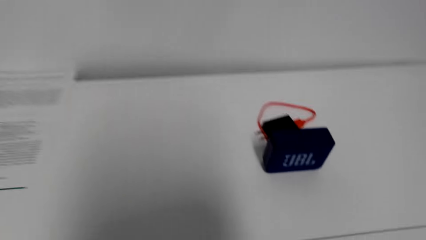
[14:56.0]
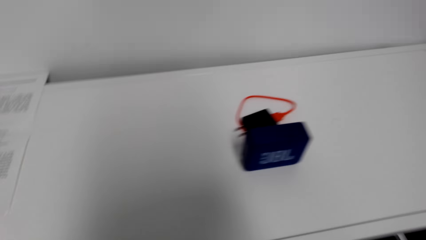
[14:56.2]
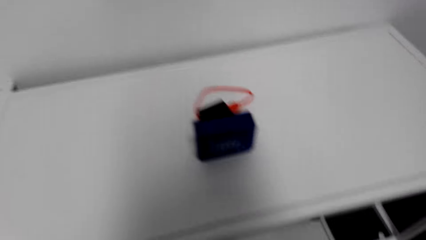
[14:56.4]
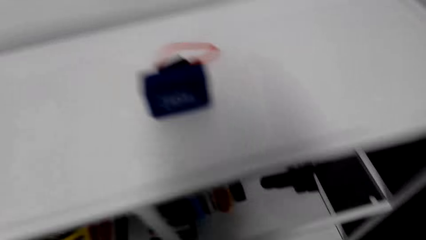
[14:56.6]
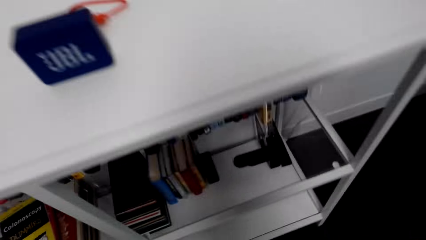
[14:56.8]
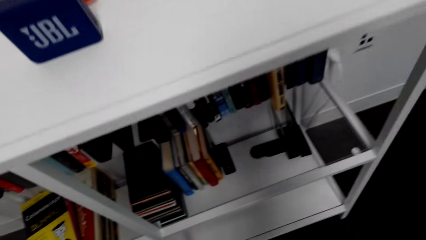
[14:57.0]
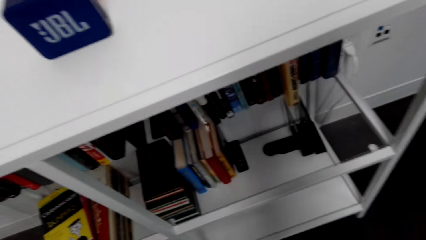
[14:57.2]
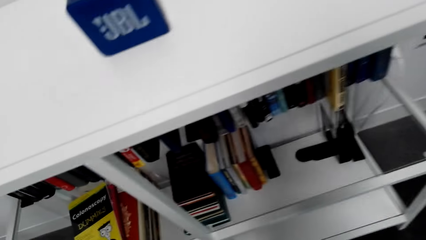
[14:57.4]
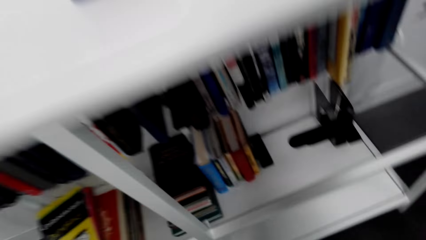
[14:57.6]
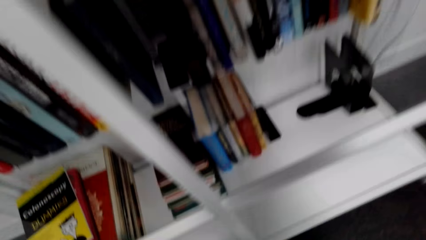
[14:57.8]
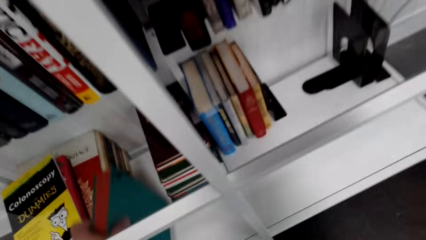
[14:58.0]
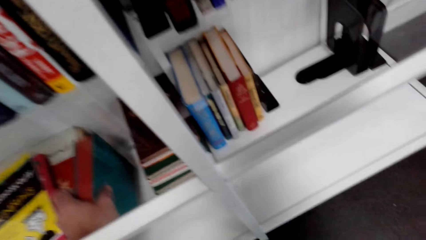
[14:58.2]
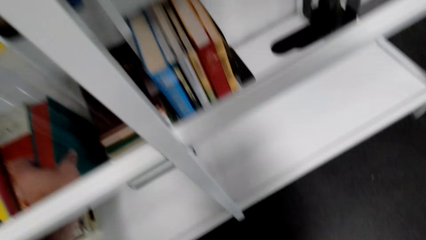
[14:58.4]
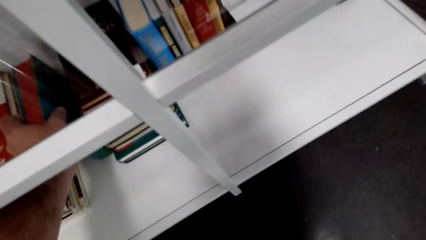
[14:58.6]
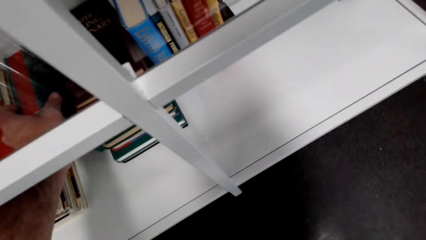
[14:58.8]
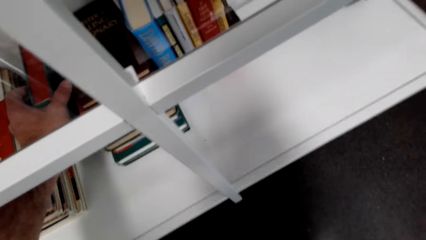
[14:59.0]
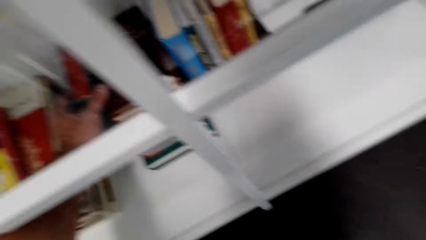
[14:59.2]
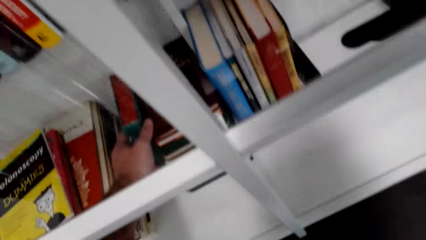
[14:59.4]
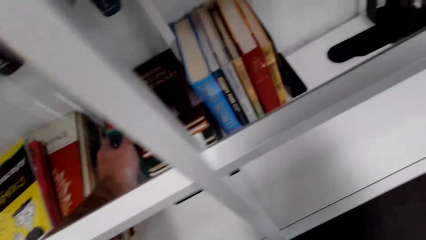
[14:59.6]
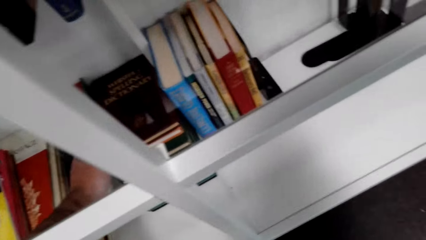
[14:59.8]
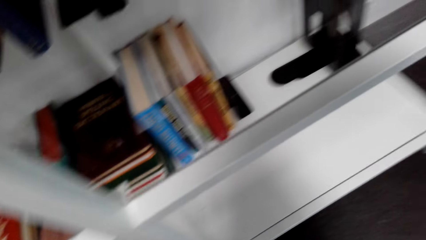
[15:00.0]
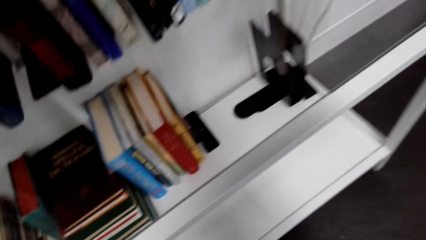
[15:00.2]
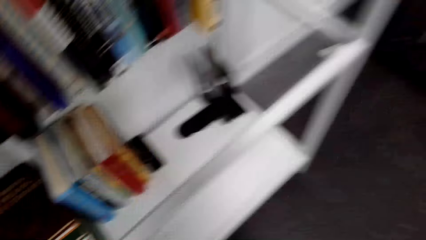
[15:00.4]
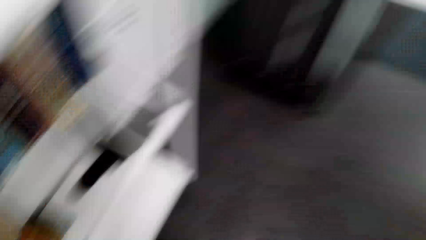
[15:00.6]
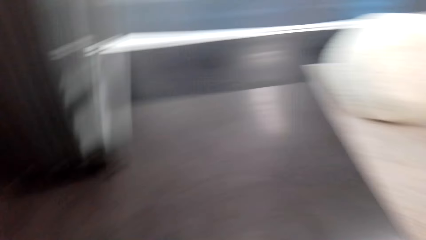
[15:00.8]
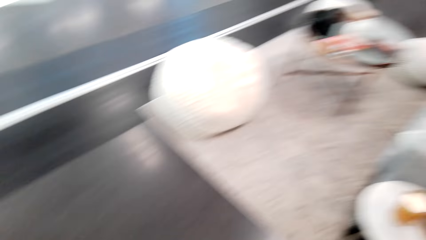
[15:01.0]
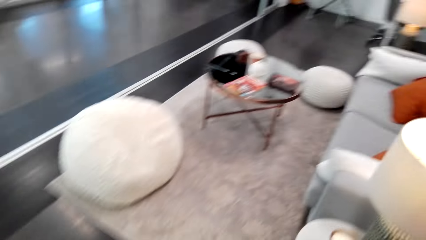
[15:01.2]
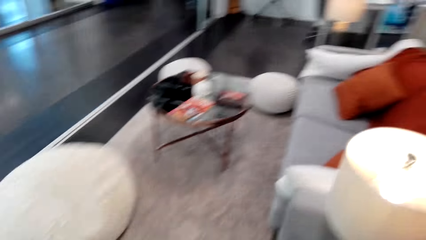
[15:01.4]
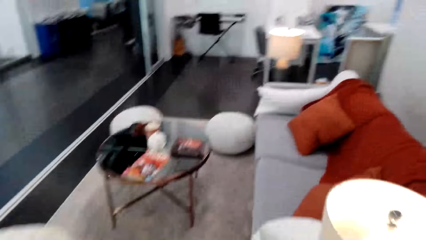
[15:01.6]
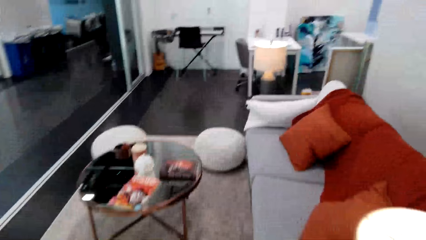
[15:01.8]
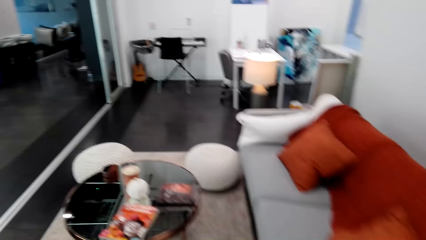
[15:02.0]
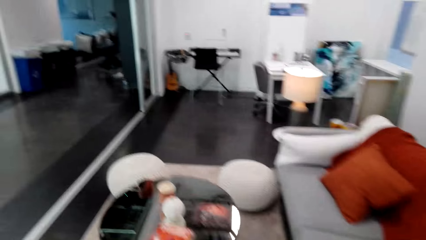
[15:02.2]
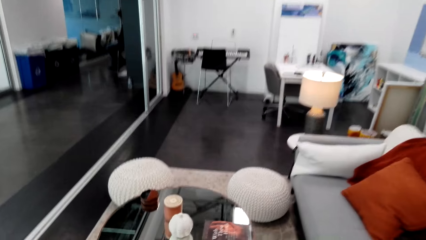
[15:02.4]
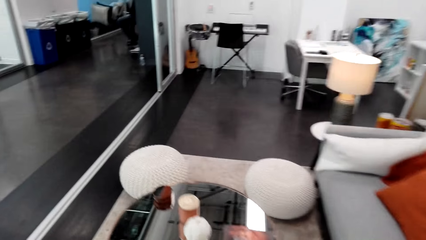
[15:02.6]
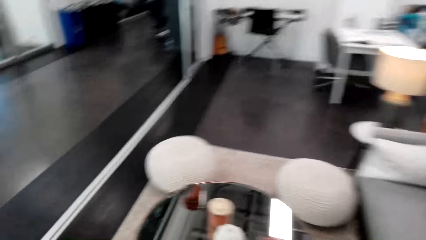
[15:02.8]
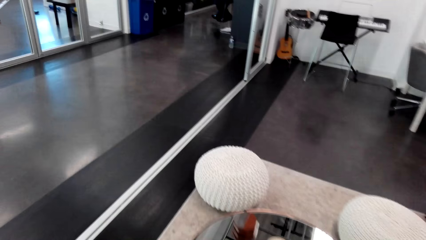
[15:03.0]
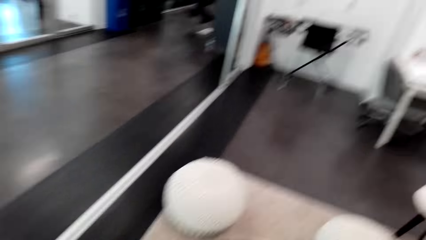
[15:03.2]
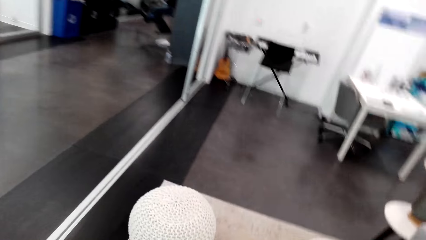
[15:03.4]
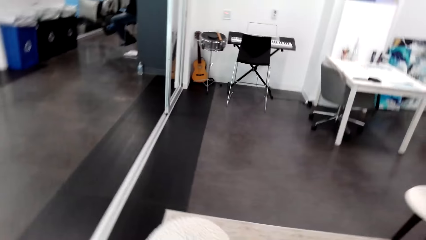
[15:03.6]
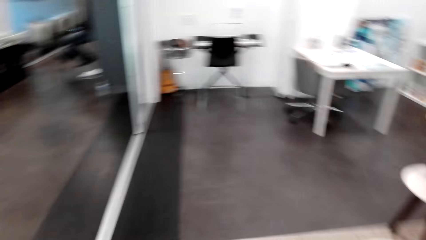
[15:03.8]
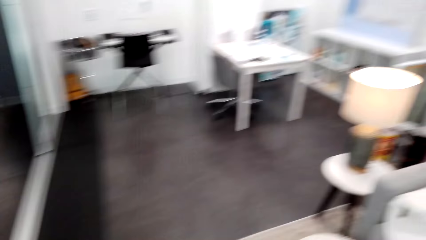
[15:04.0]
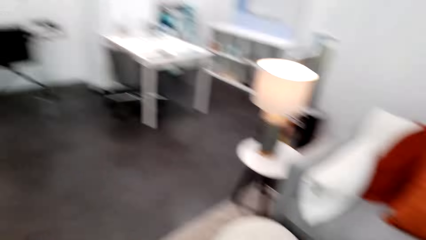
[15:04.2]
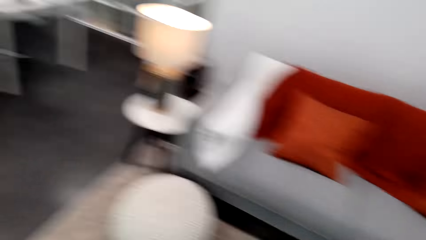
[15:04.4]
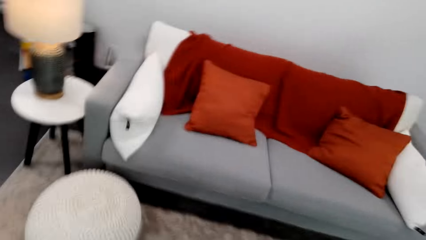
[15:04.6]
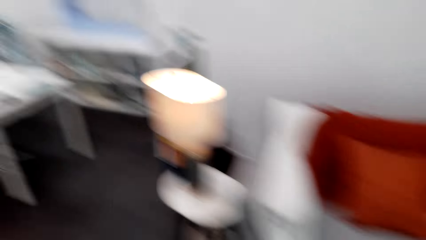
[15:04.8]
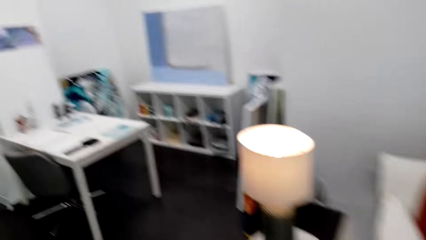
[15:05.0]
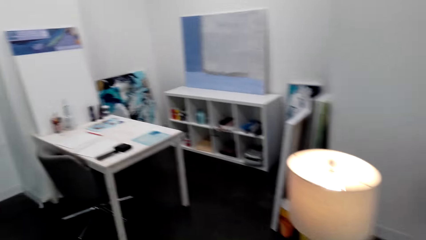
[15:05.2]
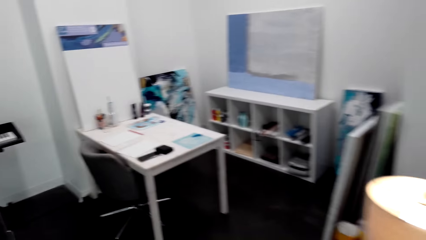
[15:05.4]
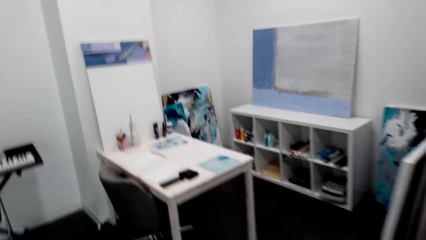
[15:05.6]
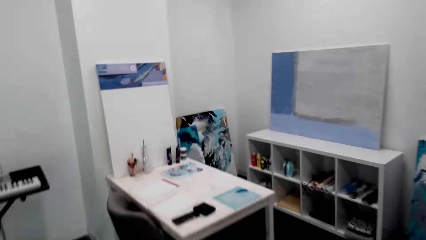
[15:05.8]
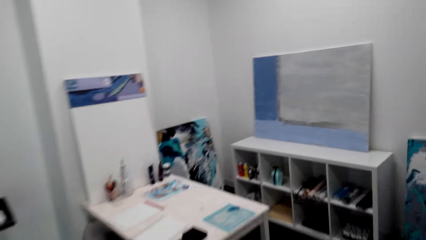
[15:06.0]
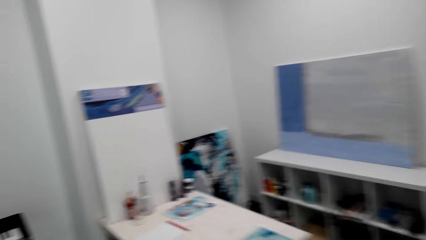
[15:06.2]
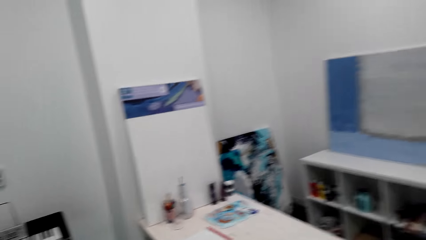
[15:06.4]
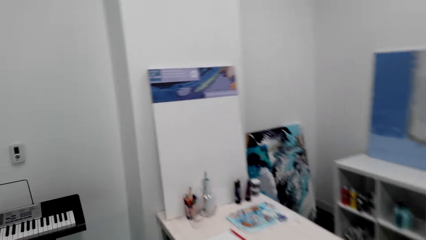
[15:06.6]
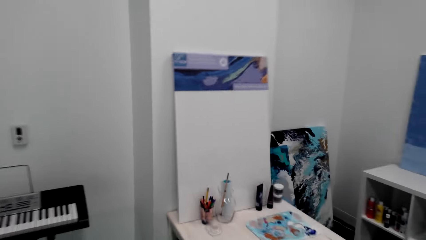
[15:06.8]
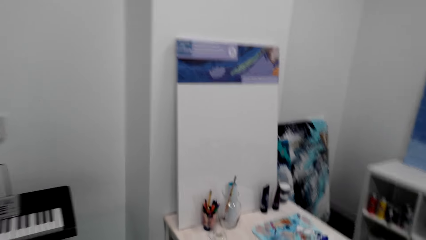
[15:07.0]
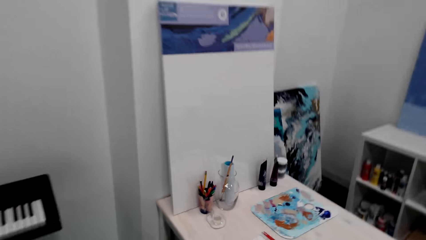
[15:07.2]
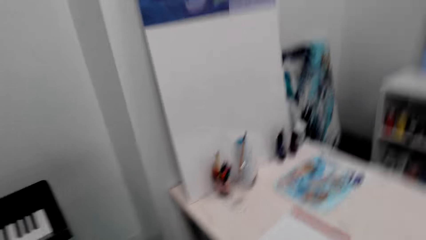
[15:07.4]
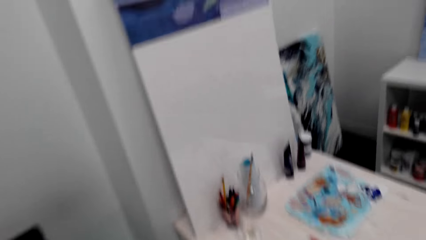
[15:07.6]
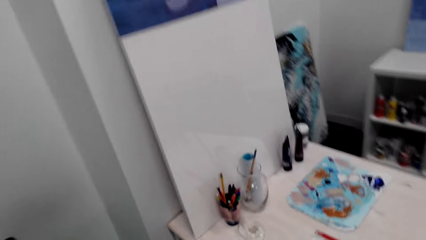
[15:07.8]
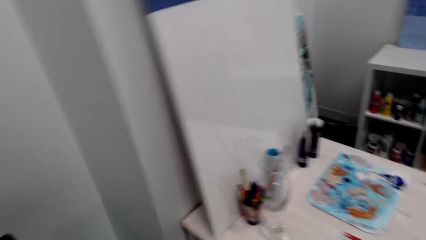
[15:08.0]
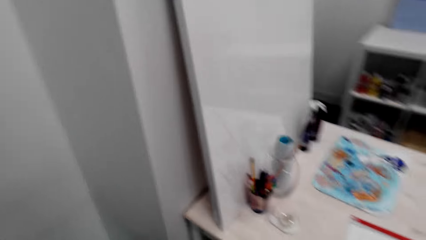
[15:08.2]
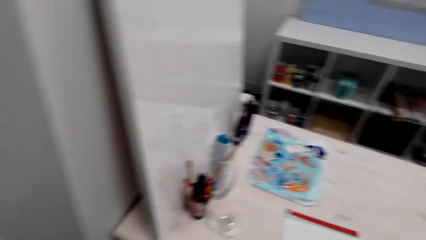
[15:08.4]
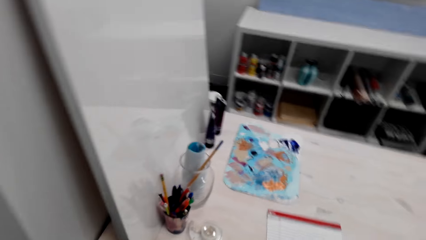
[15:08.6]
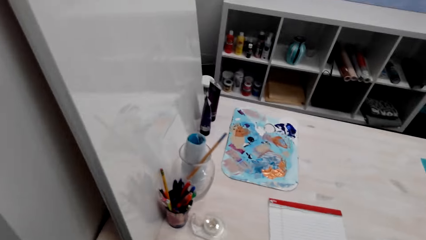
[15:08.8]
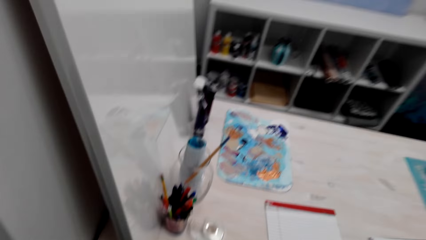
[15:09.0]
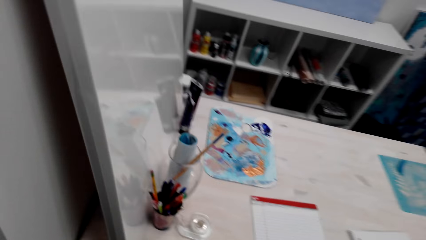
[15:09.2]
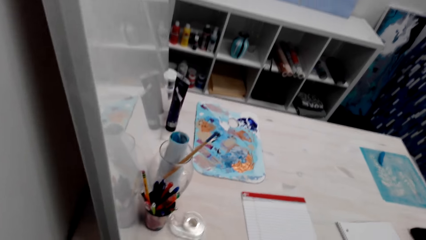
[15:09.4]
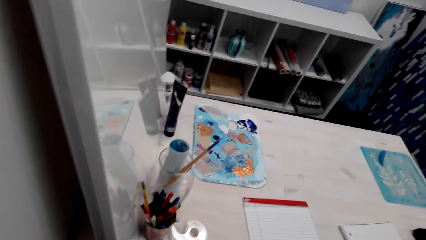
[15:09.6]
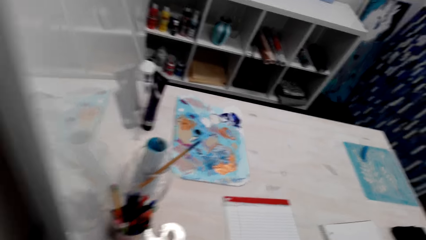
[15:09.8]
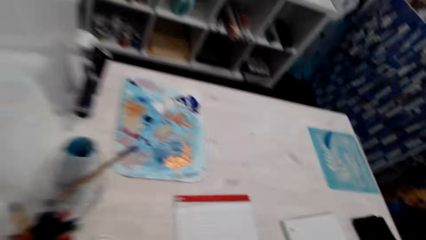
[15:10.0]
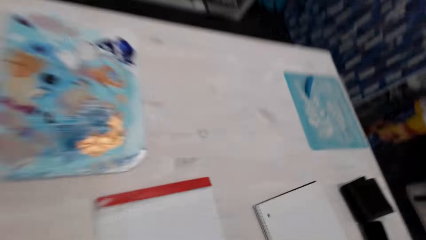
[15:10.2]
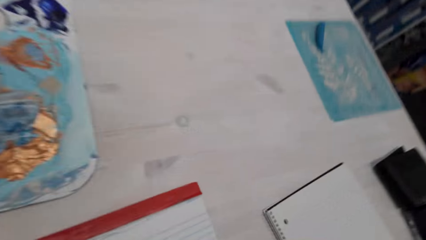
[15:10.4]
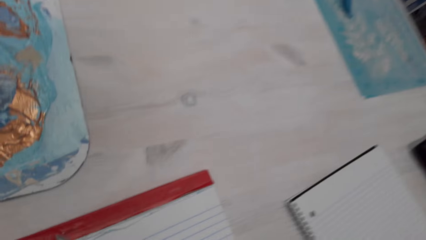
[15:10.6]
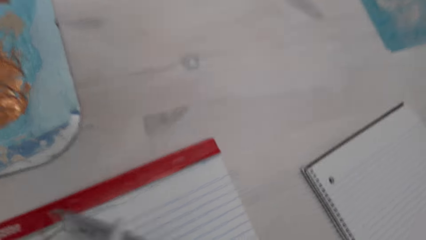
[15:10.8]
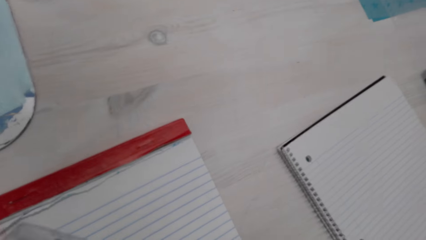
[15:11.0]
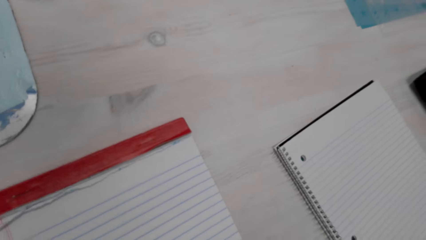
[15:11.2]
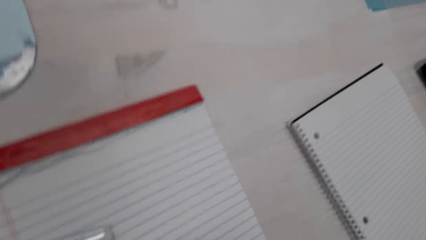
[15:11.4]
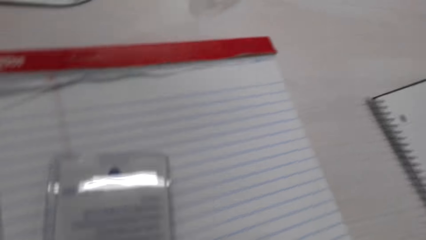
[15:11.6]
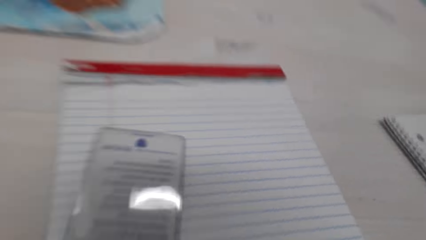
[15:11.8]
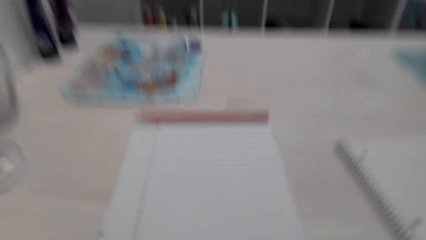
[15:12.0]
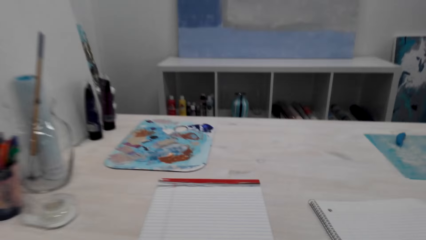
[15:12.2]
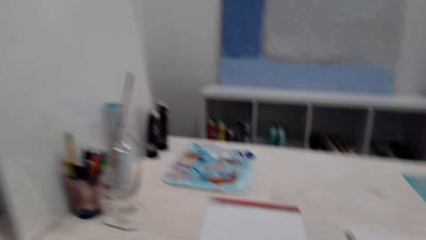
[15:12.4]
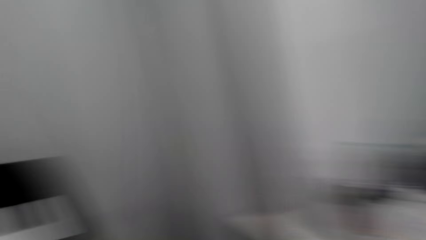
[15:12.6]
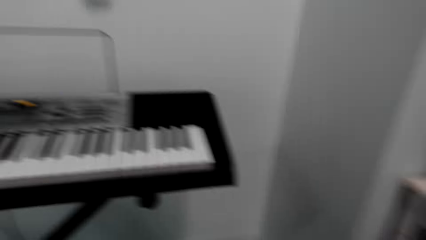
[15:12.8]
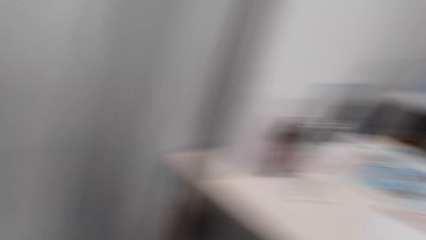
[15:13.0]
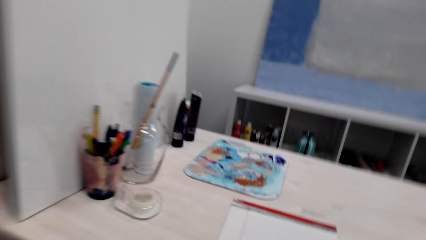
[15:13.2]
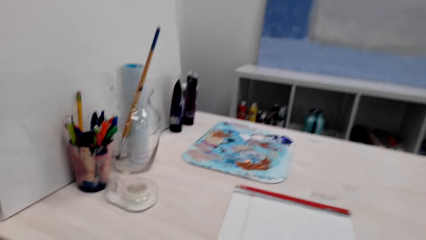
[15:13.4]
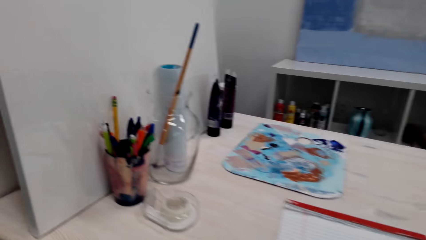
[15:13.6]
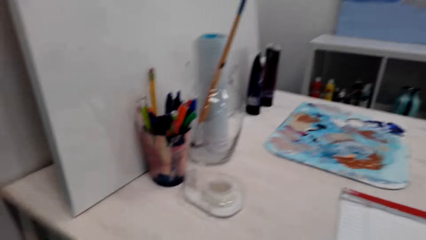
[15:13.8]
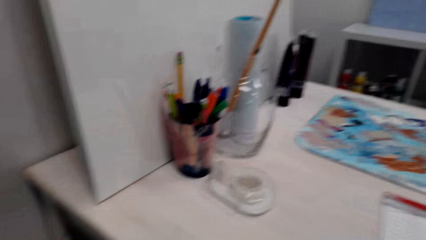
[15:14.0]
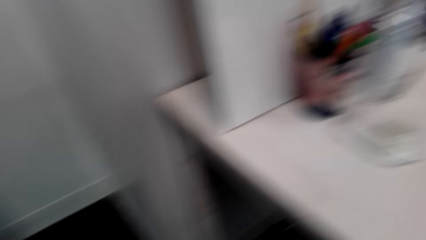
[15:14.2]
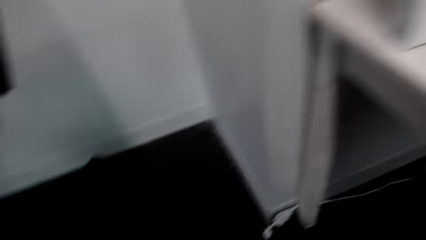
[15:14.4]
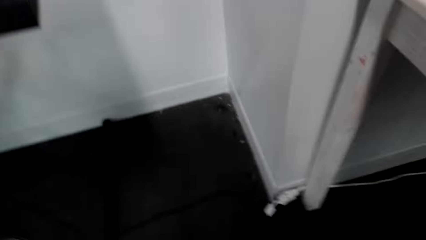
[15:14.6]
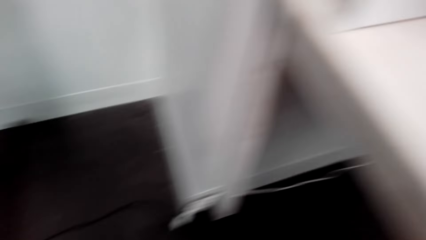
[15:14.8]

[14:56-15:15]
The camera wearer puts the book on the shelf. They pick up something from the table.
